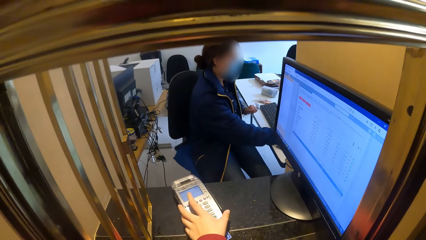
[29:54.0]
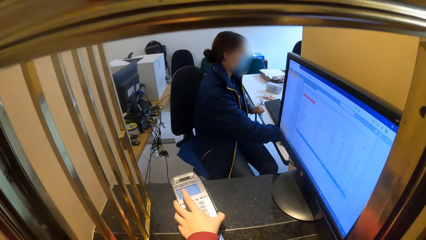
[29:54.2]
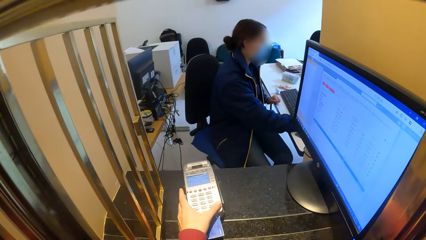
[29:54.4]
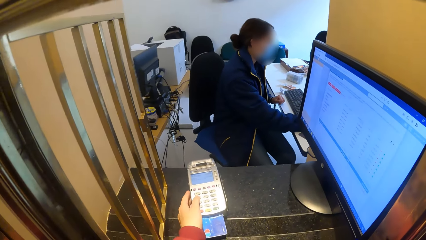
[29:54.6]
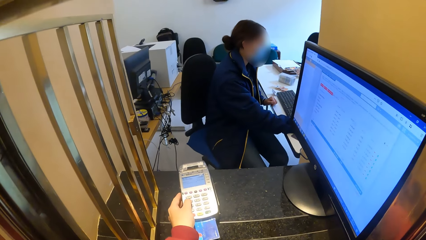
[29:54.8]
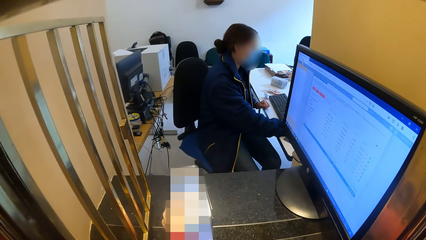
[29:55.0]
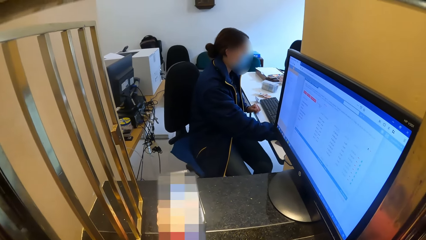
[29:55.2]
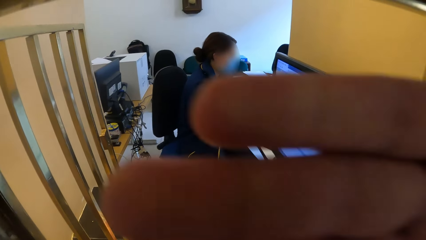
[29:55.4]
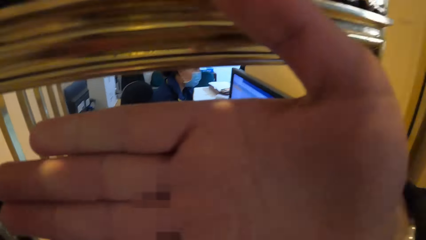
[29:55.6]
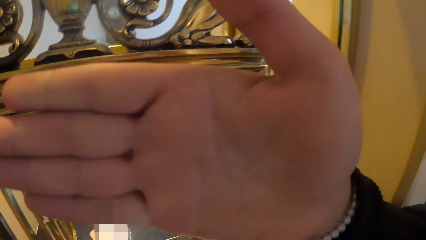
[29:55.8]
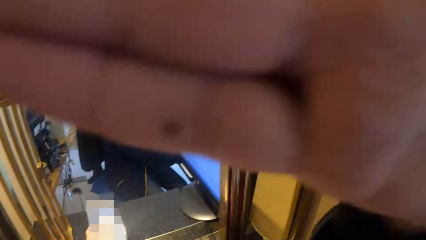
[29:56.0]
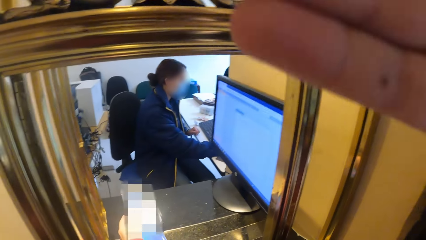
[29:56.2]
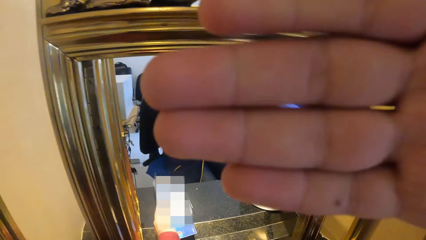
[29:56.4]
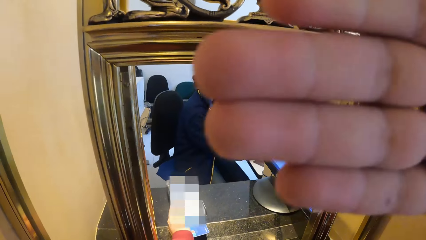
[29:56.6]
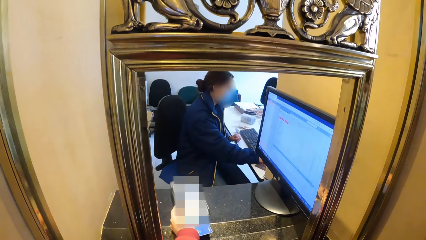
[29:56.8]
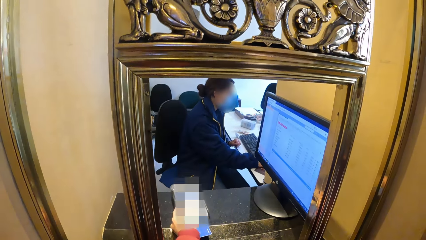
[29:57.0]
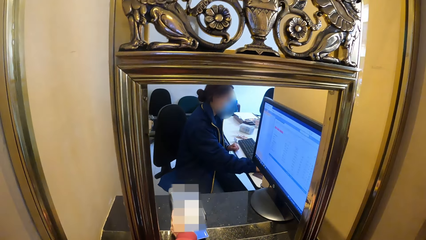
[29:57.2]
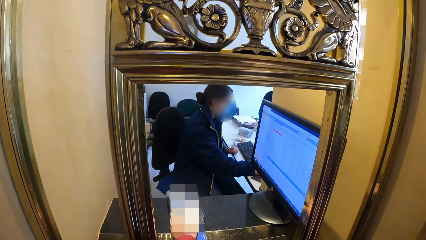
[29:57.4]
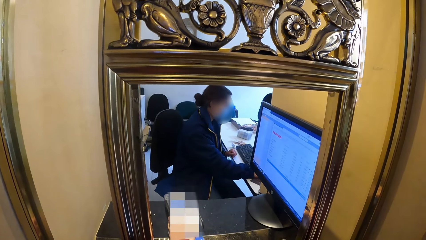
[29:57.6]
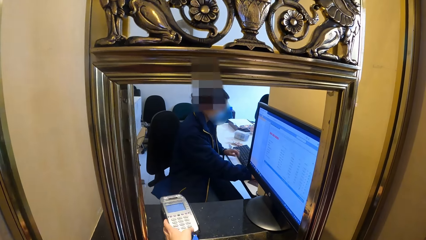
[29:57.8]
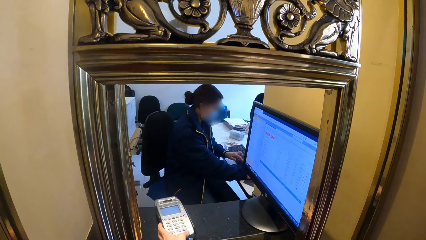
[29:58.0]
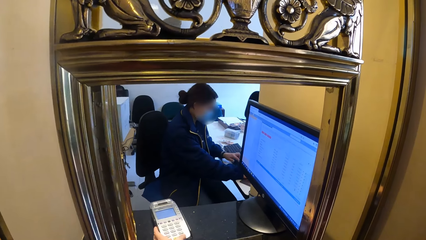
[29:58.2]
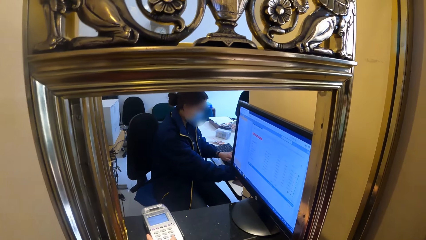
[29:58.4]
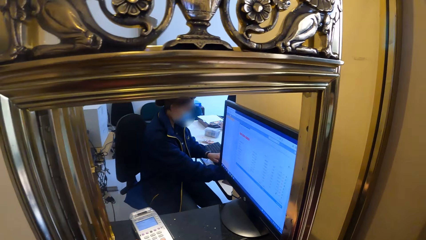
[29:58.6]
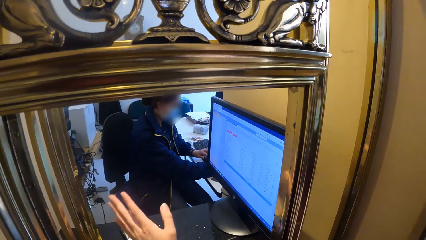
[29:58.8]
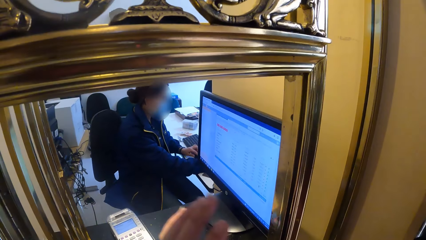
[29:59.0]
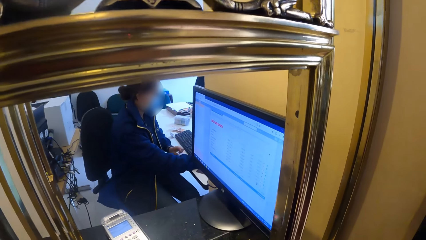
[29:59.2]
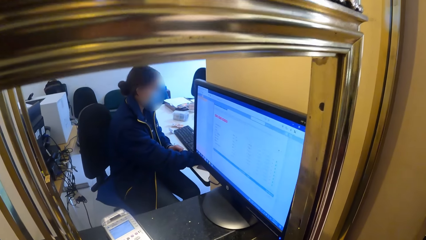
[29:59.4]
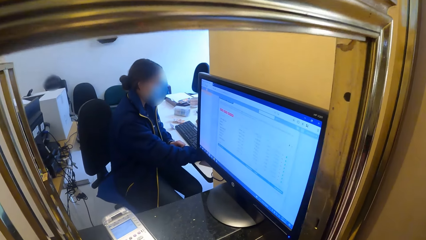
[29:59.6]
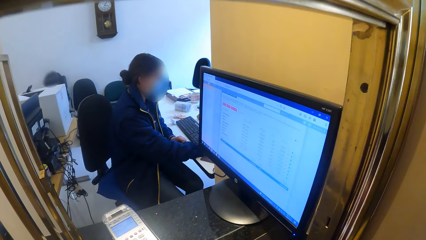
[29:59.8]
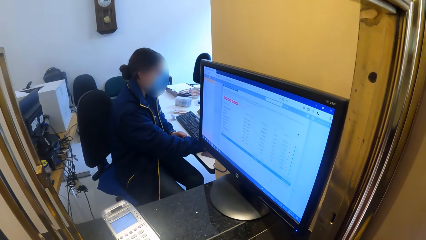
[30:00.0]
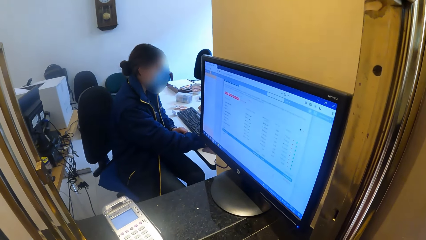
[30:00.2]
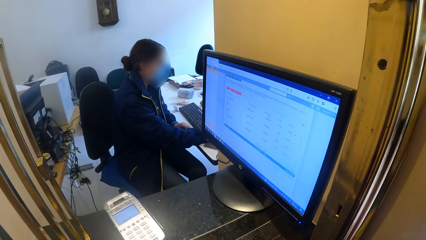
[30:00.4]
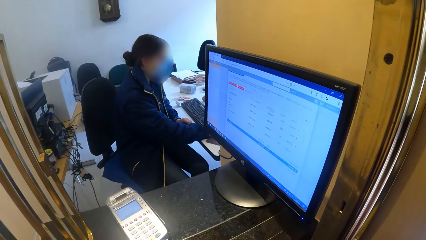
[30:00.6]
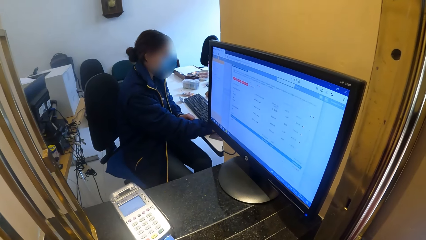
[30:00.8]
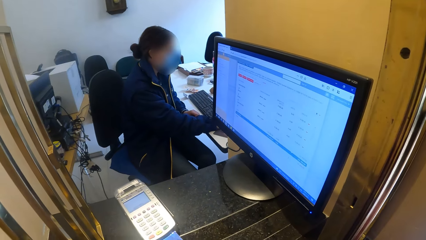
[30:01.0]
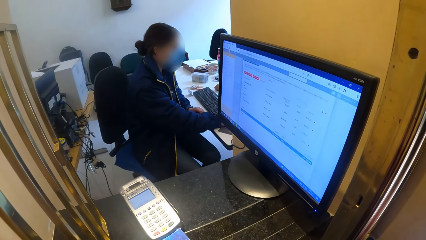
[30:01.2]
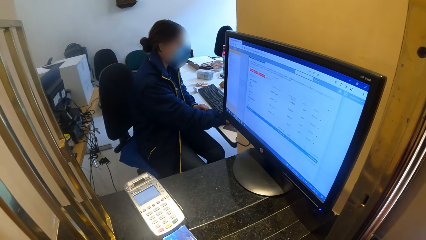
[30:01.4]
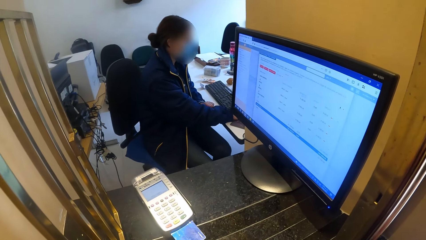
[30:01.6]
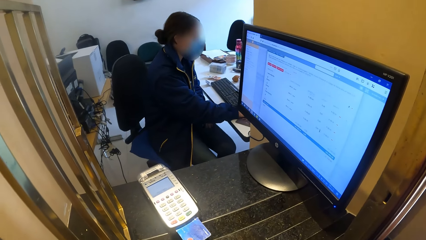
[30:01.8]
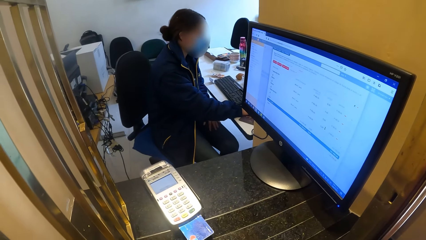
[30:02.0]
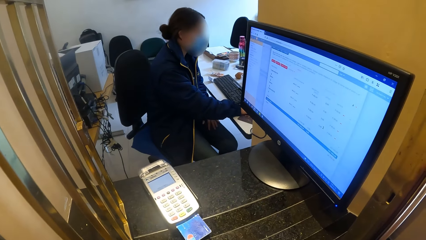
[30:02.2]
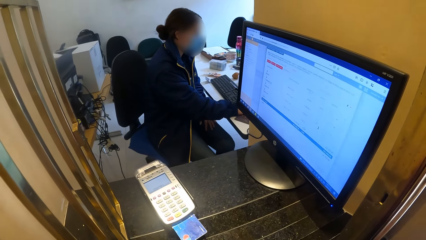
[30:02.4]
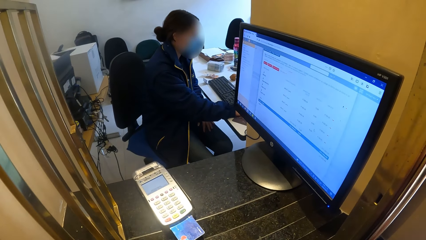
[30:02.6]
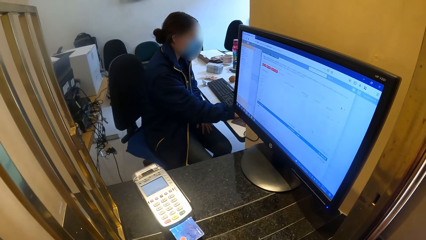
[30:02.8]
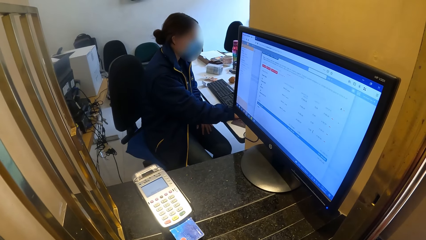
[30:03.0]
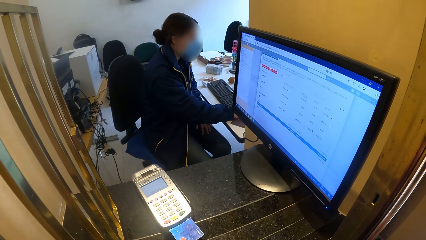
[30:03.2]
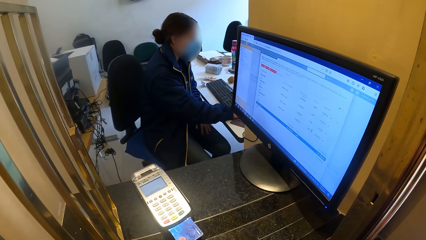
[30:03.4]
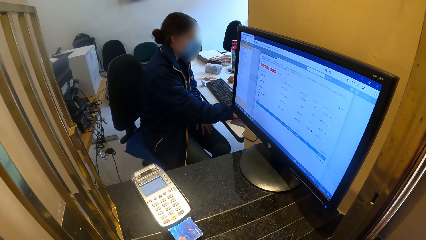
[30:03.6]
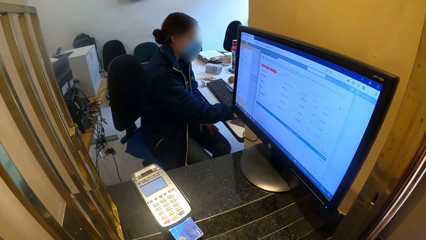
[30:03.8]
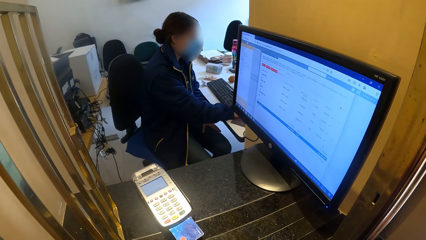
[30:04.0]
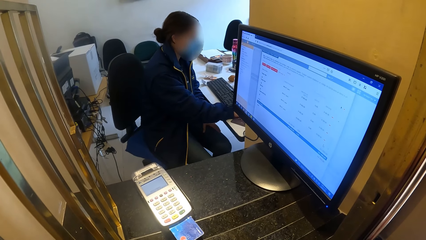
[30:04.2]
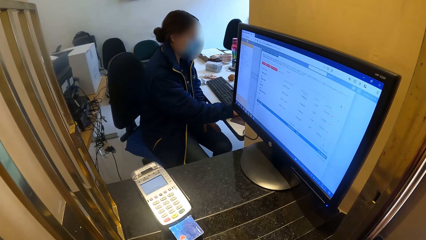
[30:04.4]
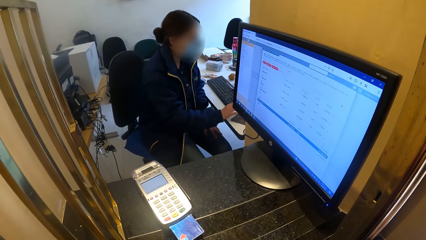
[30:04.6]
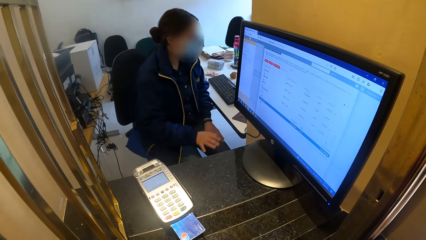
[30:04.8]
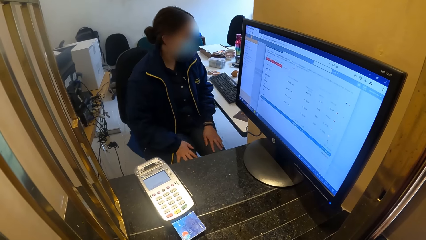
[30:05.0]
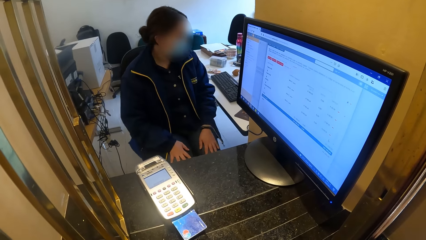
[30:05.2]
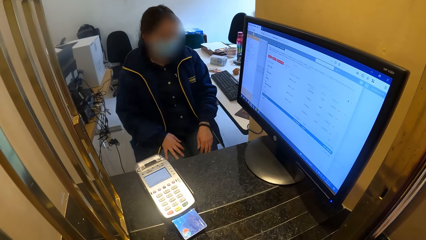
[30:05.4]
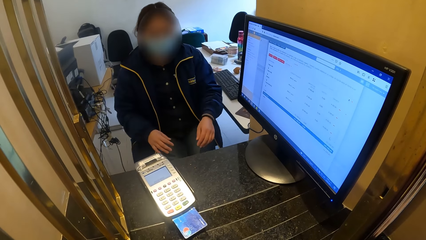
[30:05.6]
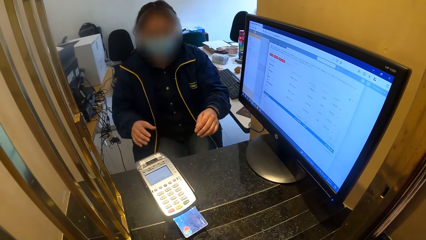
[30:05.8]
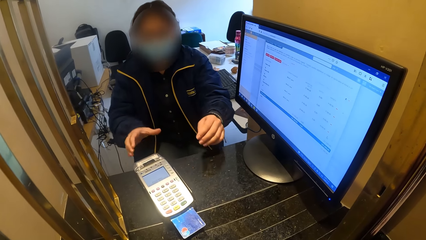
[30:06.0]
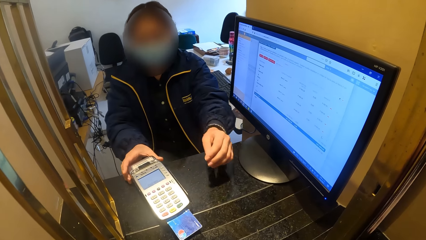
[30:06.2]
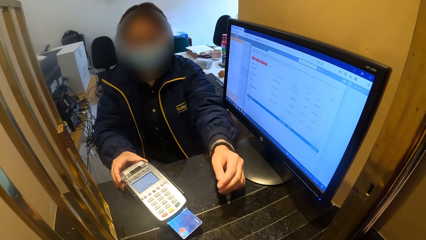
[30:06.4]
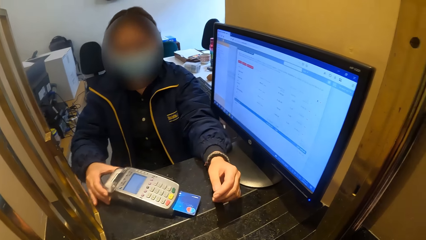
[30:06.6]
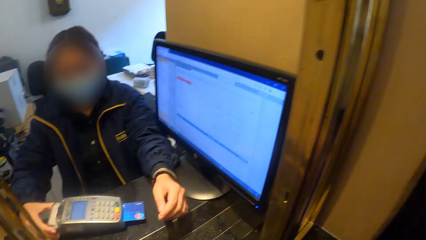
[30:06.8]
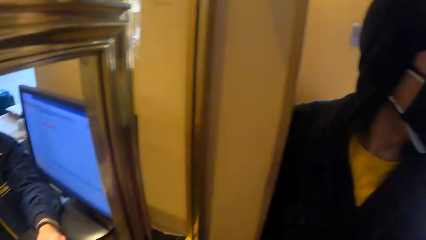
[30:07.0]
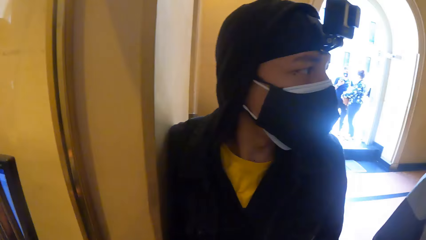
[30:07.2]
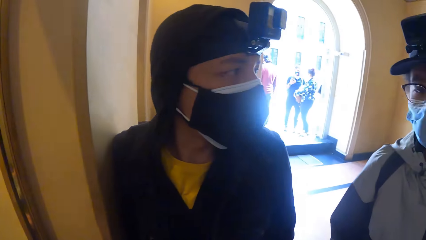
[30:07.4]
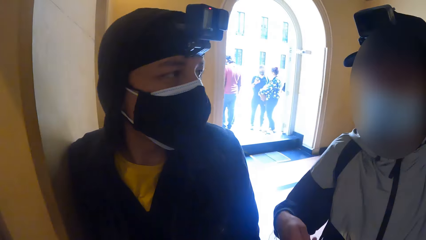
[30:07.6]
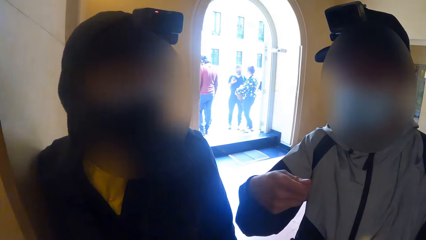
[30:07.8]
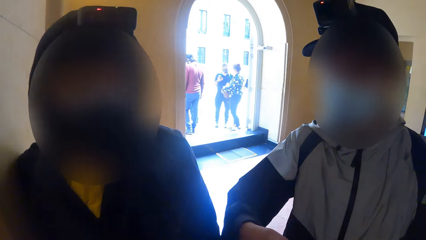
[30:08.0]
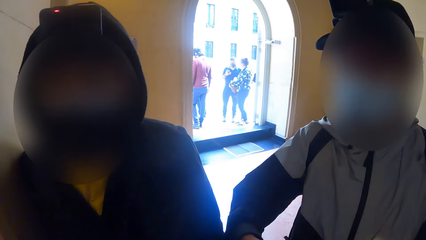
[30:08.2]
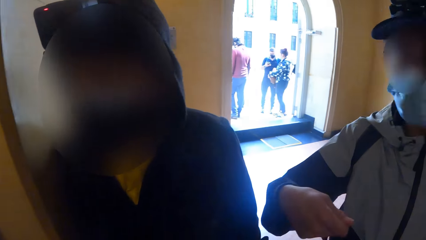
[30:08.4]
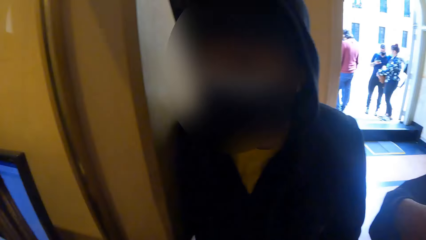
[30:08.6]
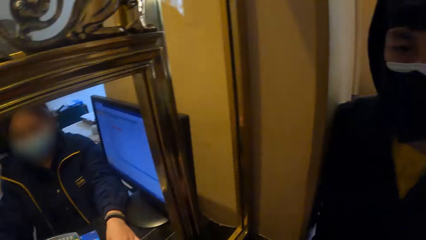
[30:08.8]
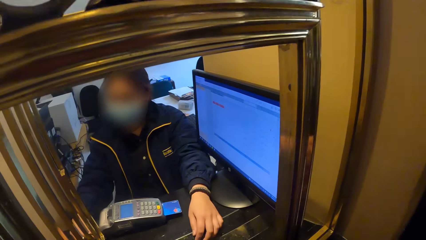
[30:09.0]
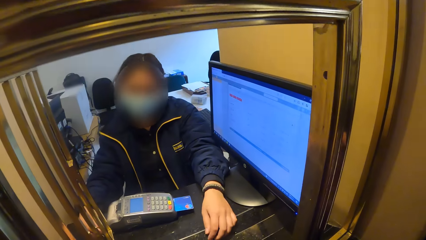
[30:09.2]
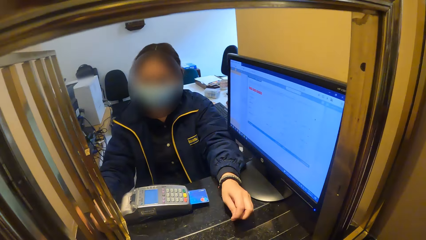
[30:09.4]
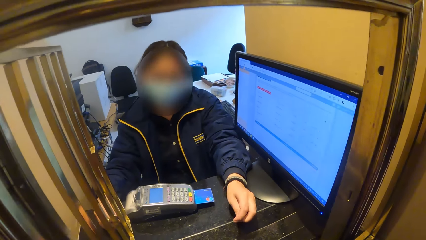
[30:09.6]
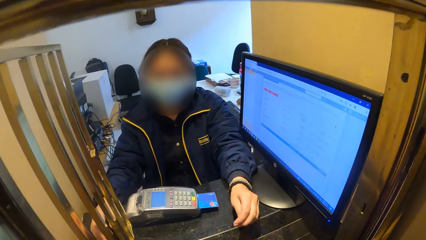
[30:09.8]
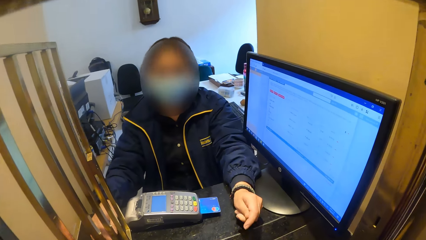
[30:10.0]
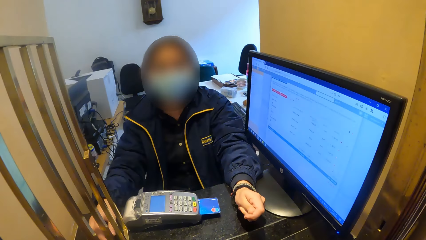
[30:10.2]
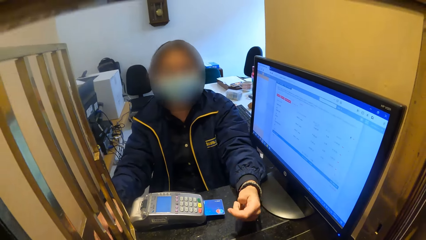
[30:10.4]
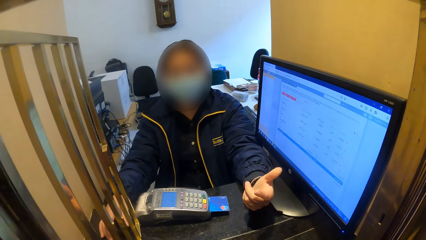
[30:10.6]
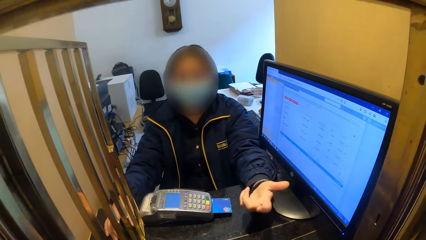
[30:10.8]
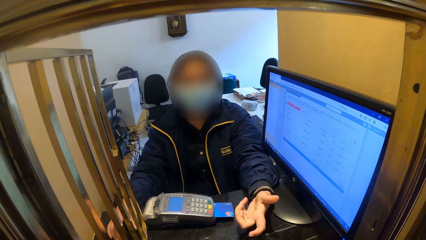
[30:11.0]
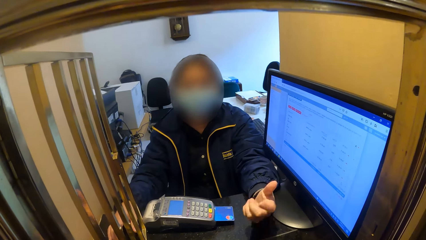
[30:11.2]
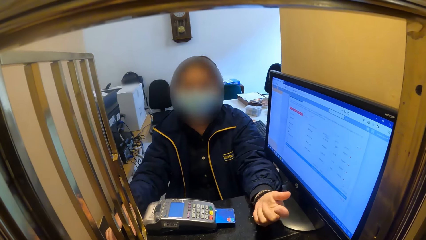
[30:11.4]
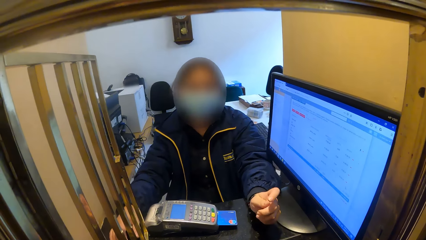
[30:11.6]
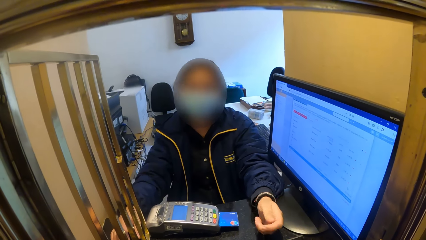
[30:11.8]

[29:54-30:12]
The woman operates a mouse on a table with her right hand. The camera wearer holds the POS with his left hand. The woman places her left hand on the table. The camera wearer picks up the machine, operates the POS with his left hand, and covers his face with his right hand. He takes his left hand off the POS. The woman removes her left hand from the table and places her left hand on her lap. The woman places her right hand on her lap. The woman turns towards the camera wearer. The woman turns the POS with her right hand. The woman picks up the machine. The camera wearer turns towards a man and another man. The first man interacts with the camera wearer and the other man. The camera wearer turns towards the woman. The woman interacts with the camera wearer.
